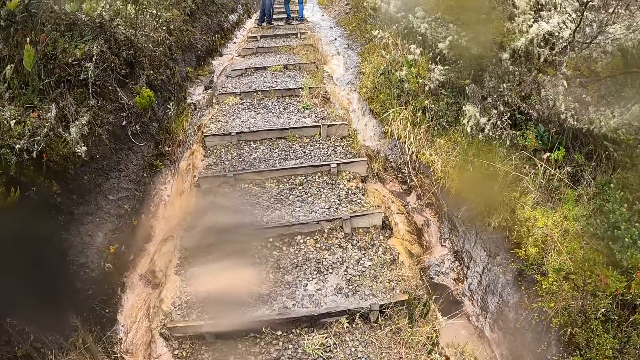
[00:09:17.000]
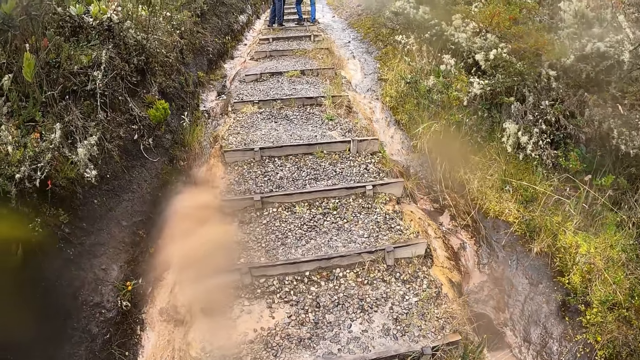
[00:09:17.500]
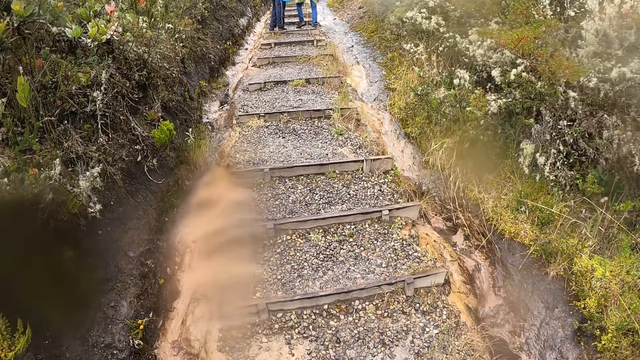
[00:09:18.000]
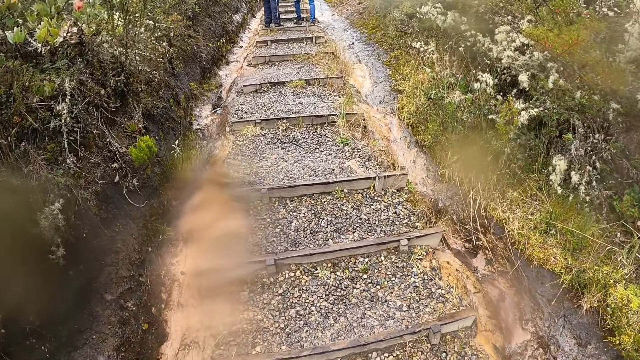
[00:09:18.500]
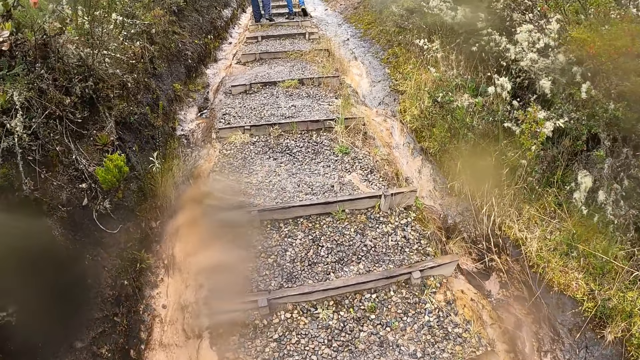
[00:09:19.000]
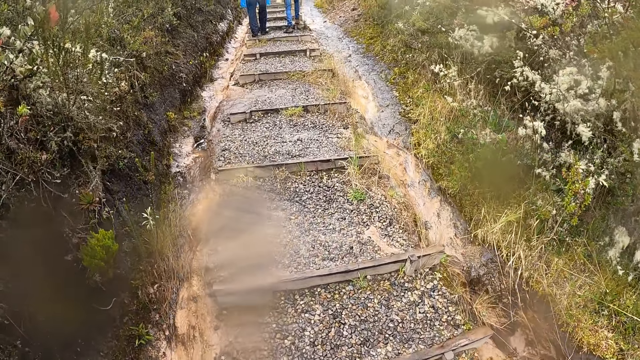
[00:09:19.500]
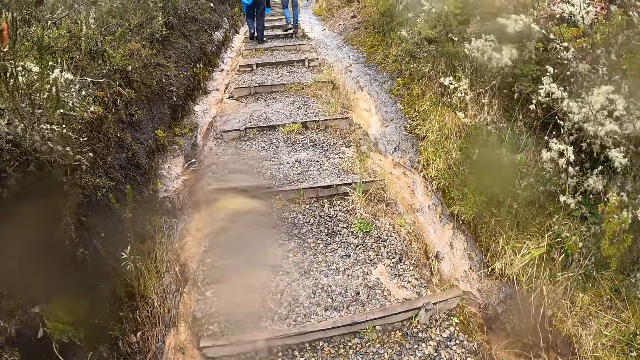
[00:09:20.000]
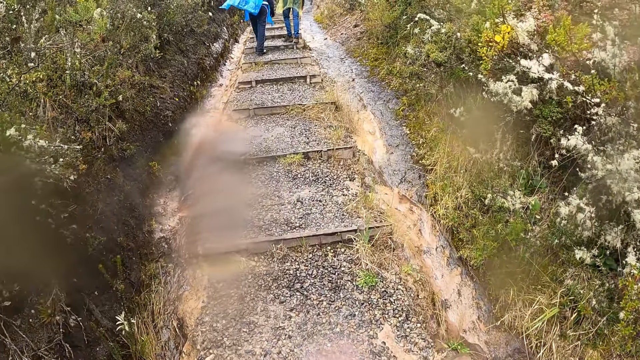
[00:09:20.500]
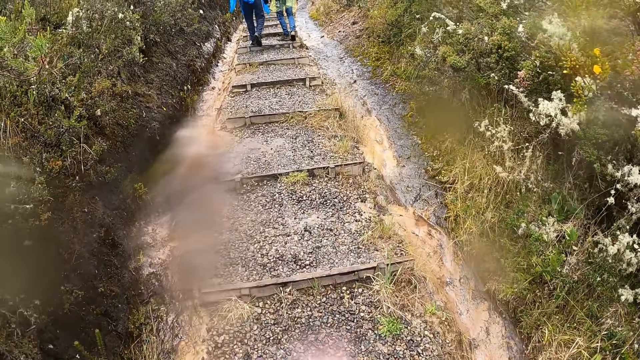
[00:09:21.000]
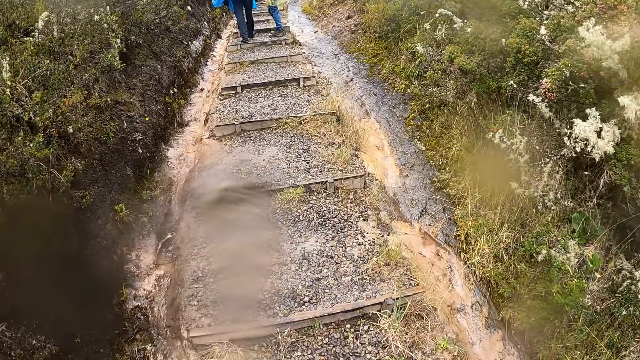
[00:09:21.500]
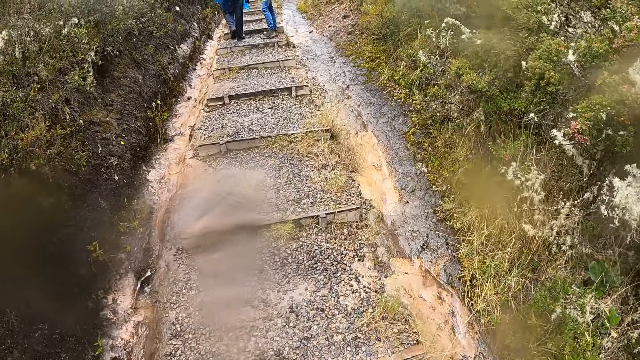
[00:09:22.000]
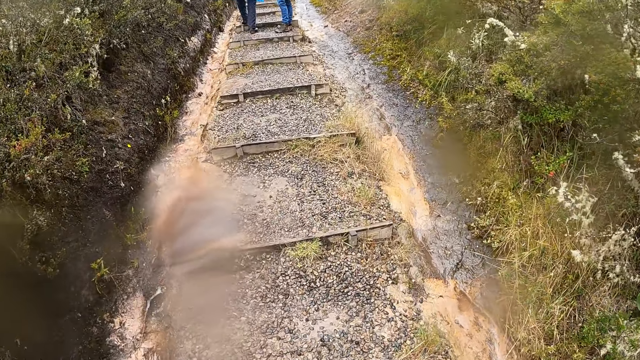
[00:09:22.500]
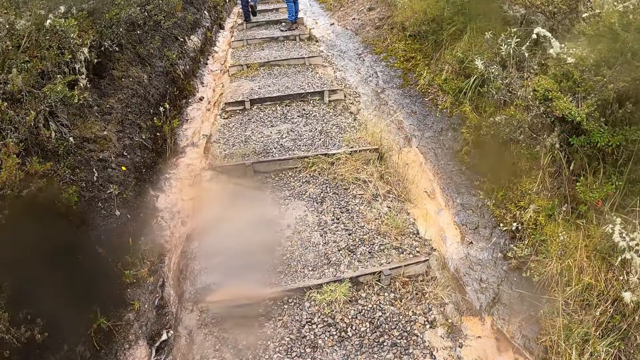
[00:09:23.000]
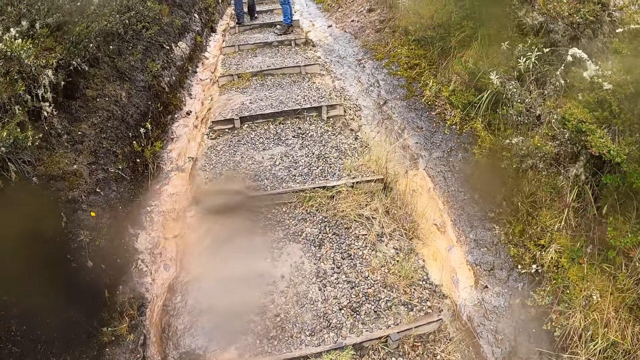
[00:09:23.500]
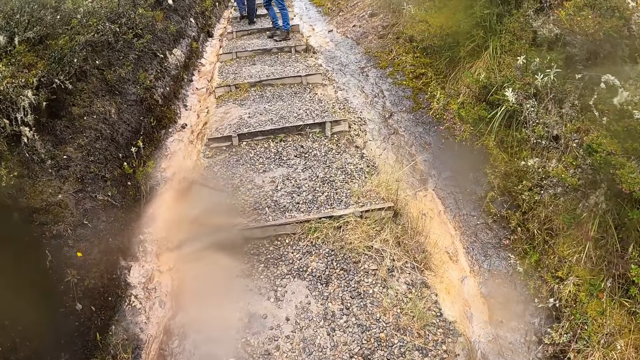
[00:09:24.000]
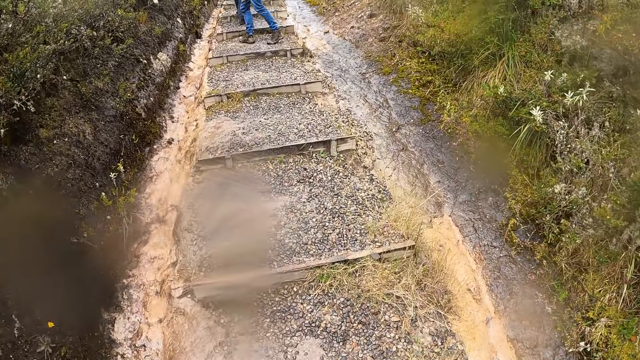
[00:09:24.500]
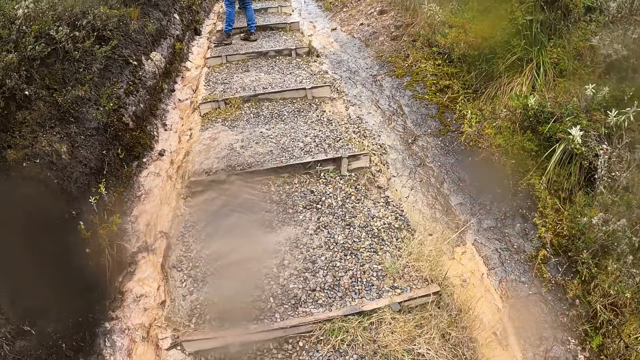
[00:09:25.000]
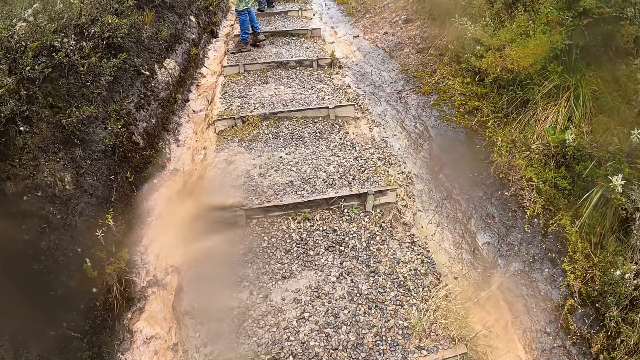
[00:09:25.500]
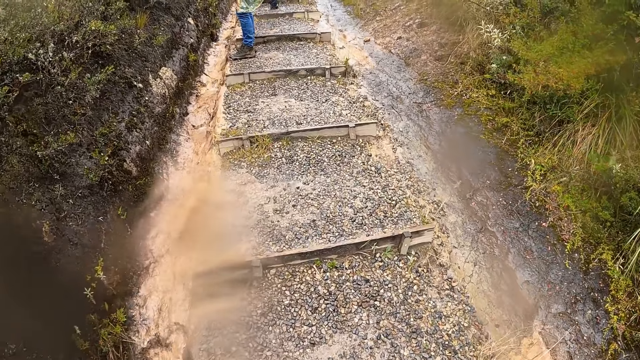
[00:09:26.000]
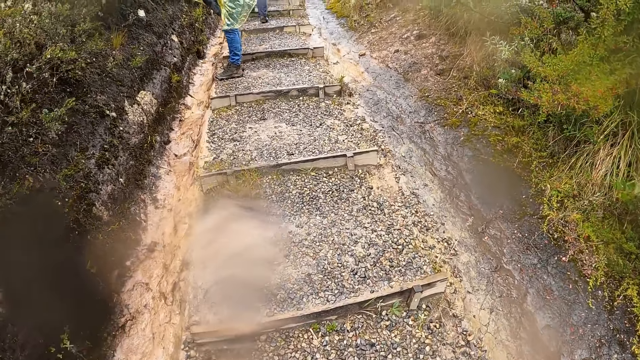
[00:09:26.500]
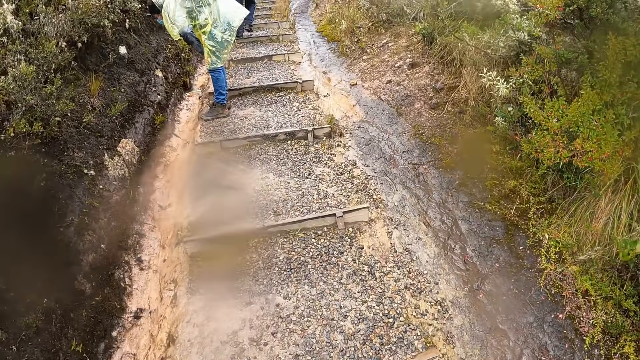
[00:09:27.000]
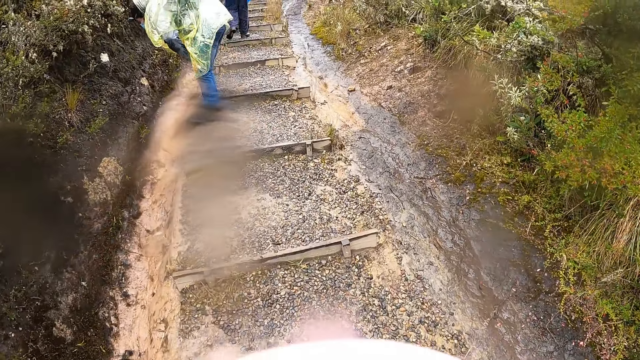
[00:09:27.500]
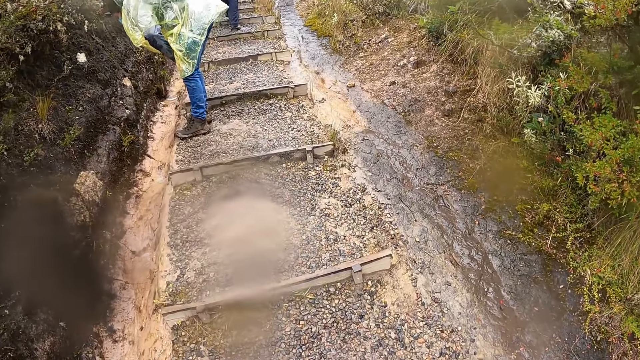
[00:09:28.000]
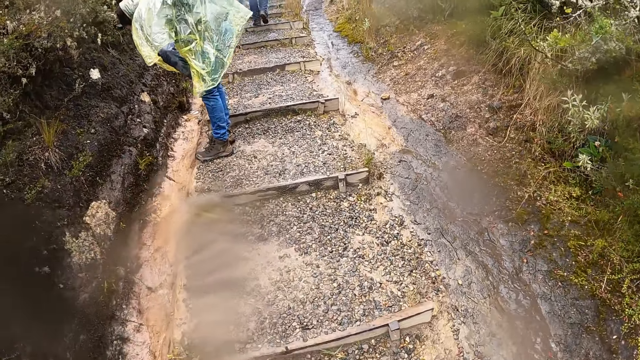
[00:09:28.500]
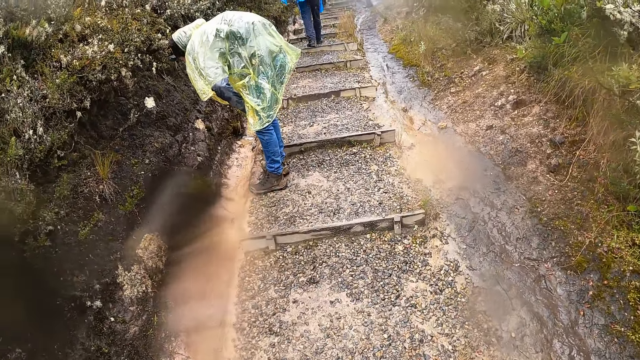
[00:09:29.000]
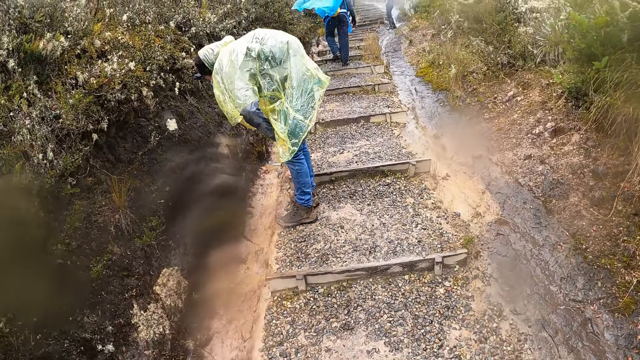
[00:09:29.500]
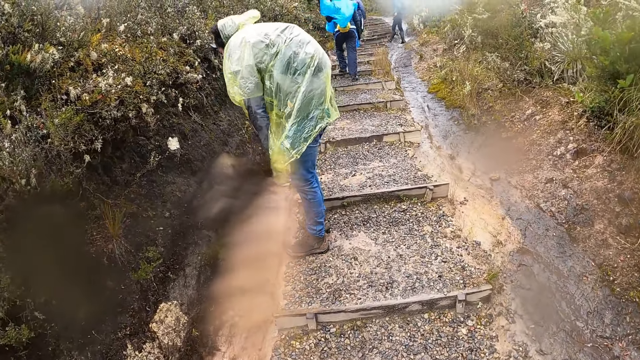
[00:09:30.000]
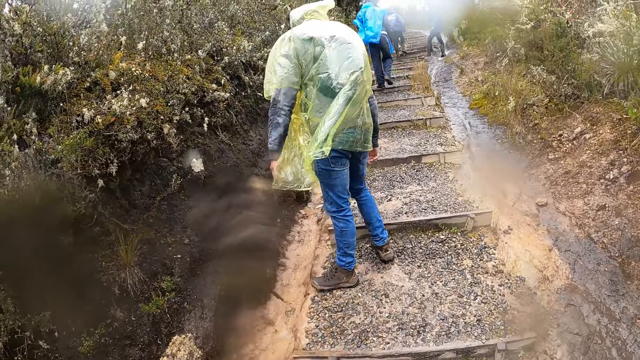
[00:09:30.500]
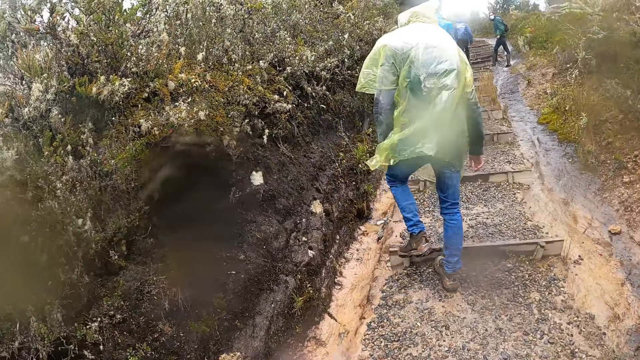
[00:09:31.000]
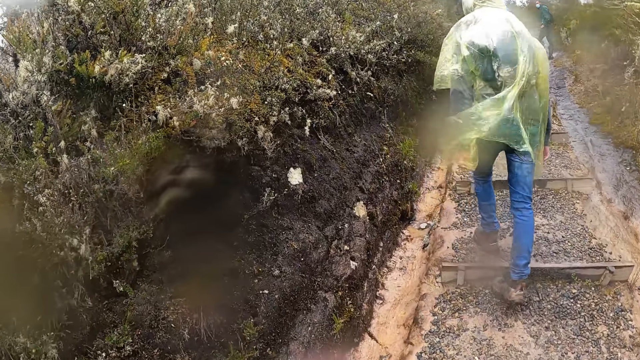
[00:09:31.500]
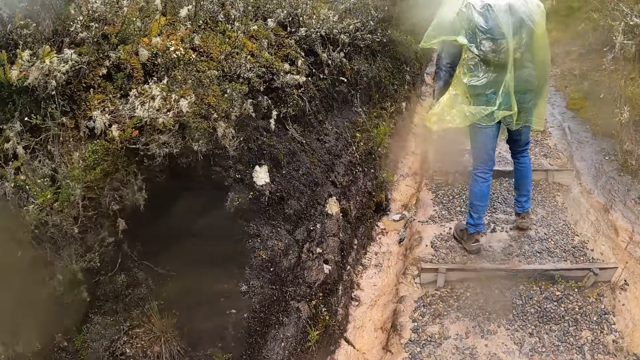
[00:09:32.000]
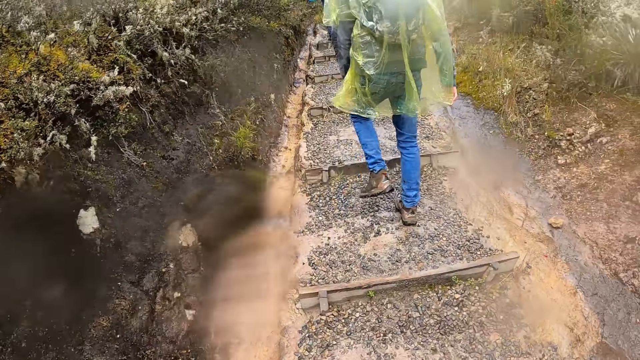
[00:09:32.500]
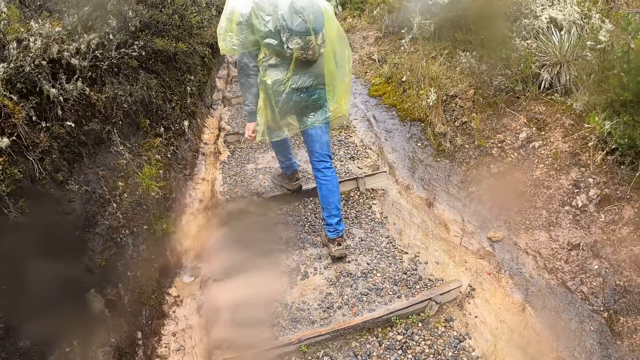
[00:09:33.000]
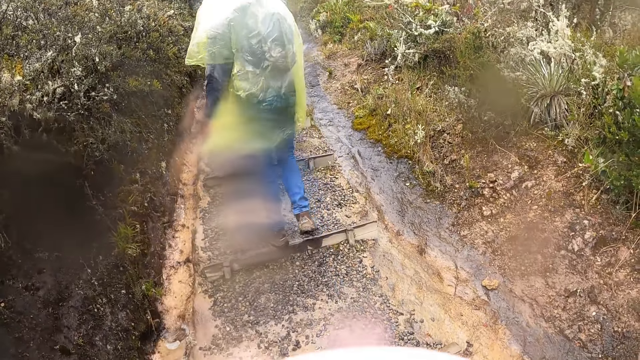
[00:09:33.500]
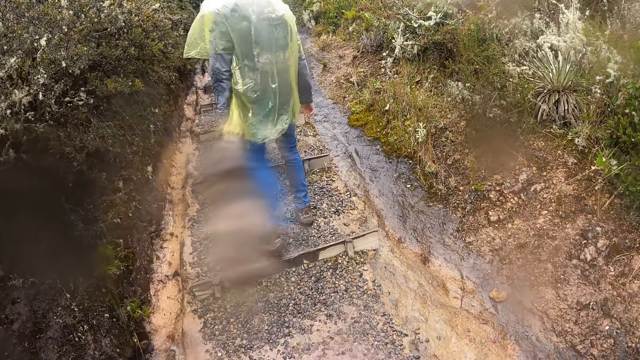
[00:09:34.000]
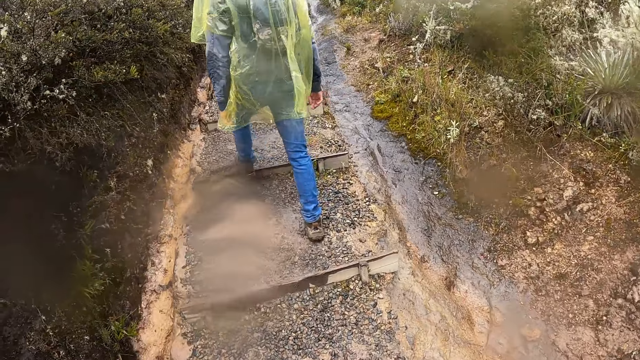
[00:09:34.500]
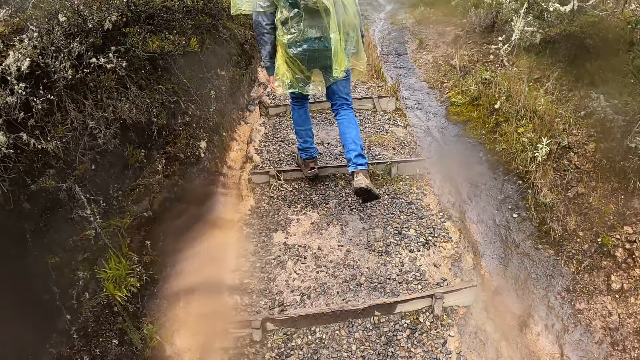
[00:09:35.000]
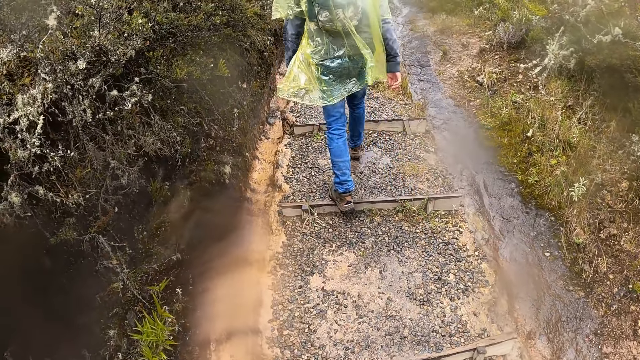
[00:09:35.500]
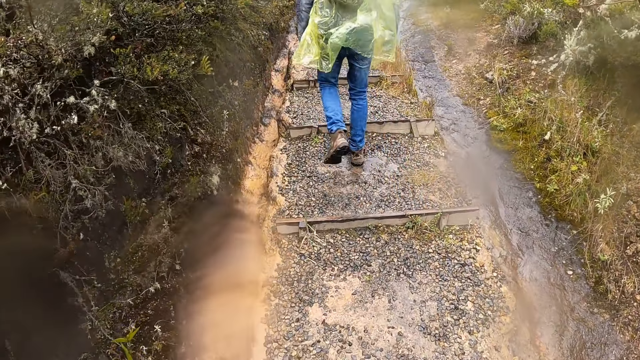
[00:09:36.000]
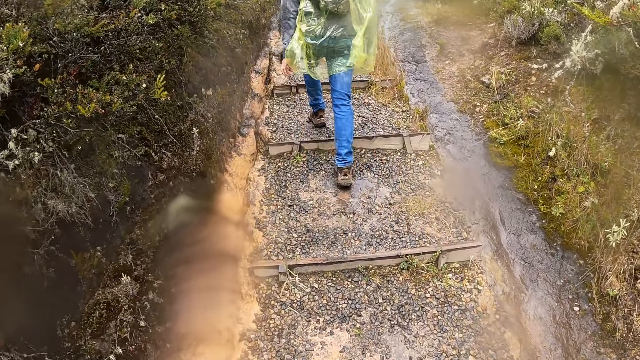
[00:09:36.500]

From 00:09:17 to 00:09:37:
A man and another man walk through the pathway on the hill. The other man walks through the pathway on the hill with the camera wearer.
